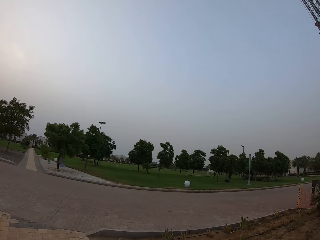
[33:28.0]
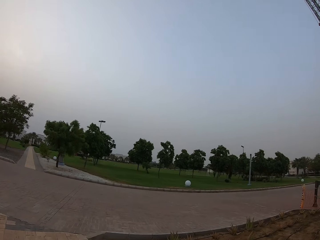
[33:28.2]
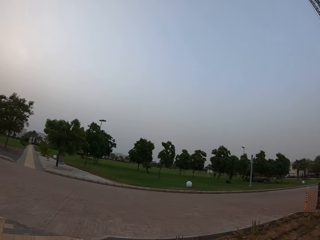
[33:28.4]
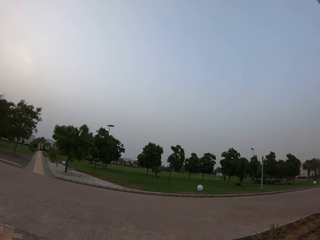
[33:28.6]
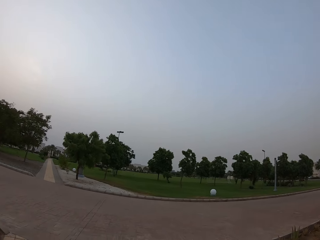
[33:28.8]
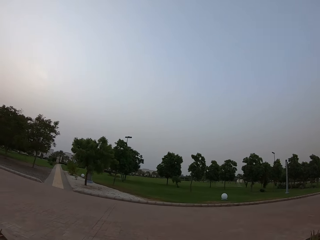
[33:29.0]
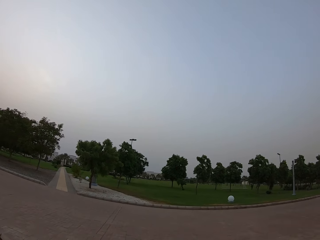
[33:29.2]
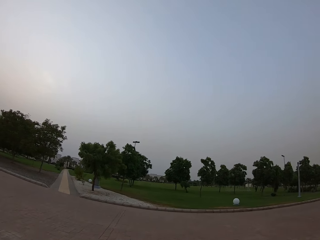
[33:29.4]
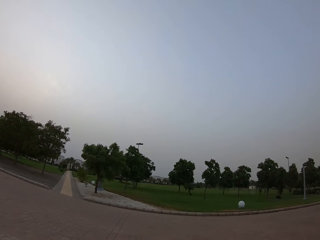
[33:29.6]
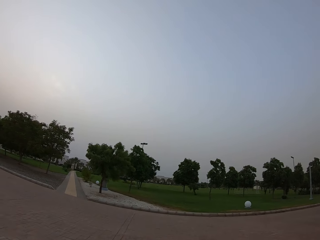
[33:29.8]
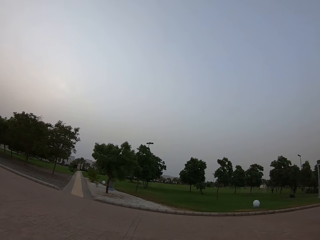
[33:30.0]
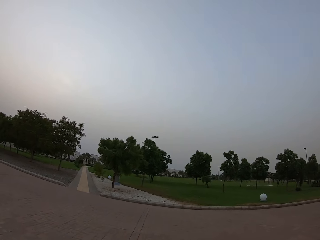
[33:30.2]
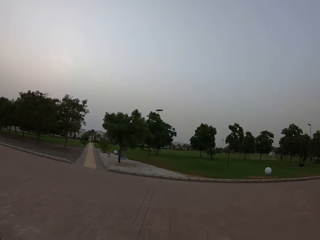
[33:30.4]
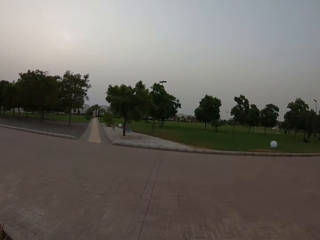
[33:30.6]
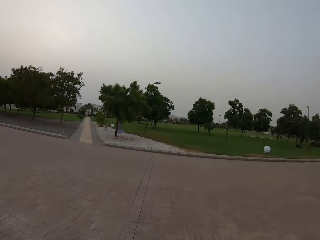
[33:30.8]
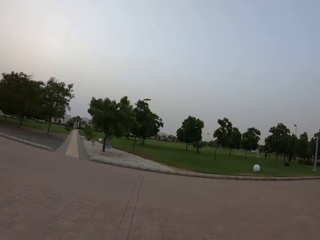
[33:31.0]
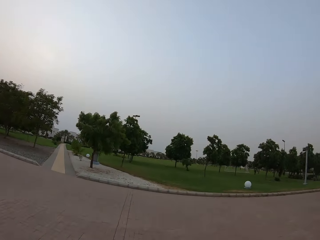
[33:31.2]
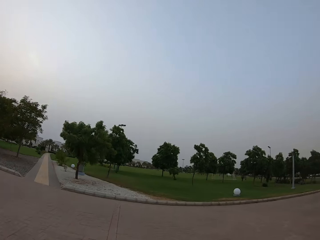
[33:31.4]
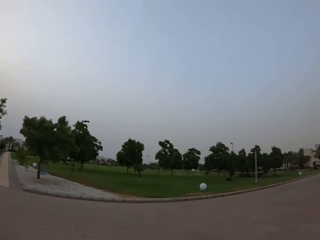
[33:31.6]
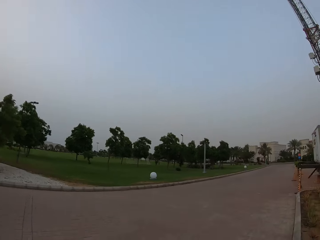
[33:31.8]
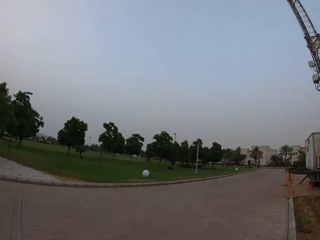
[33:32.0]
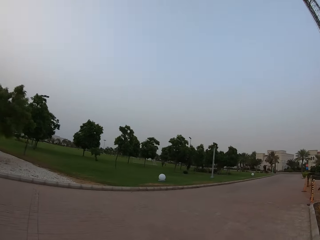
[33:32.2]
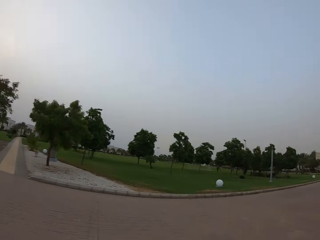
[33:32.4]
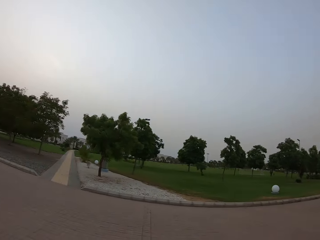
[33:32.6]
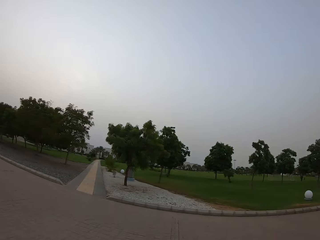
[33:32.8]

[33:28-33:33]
The camera wearer crosses the road. They look at the lights. They look to the right.

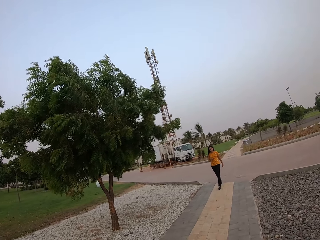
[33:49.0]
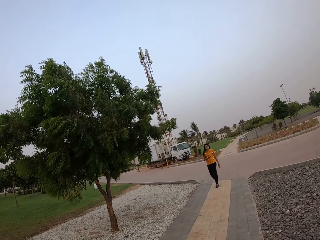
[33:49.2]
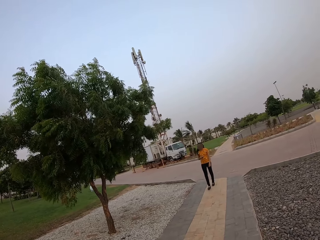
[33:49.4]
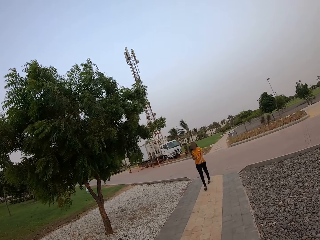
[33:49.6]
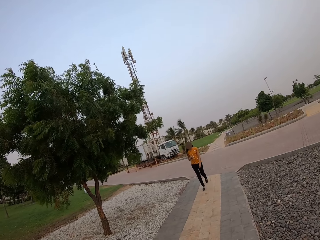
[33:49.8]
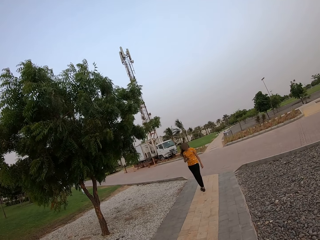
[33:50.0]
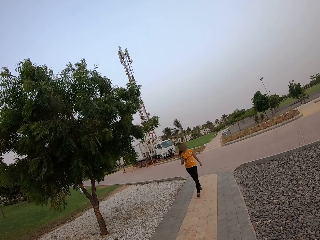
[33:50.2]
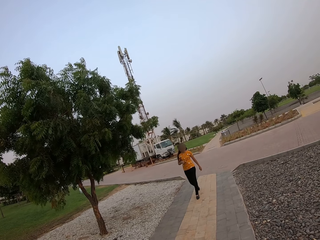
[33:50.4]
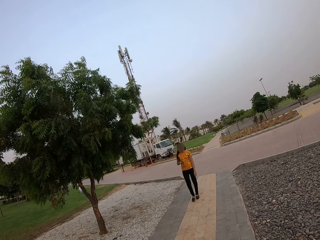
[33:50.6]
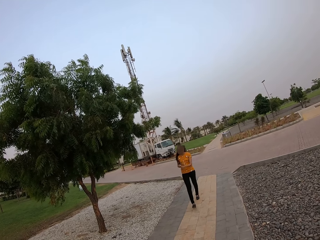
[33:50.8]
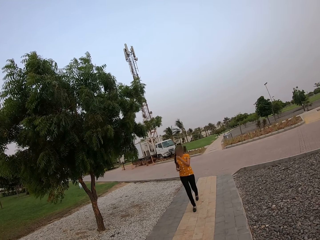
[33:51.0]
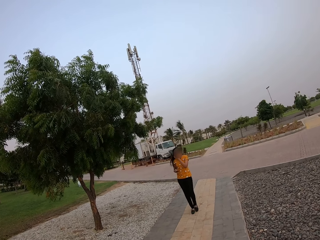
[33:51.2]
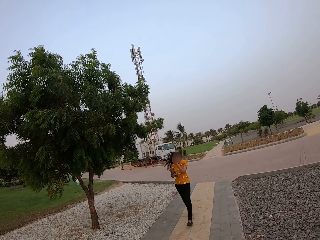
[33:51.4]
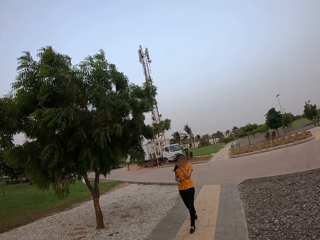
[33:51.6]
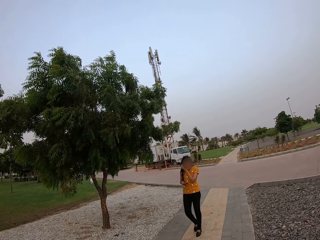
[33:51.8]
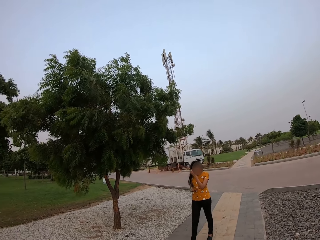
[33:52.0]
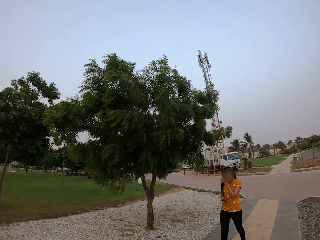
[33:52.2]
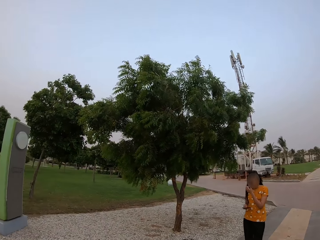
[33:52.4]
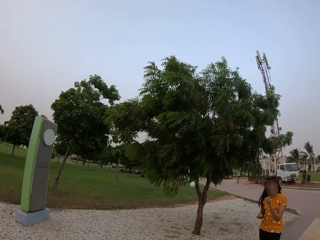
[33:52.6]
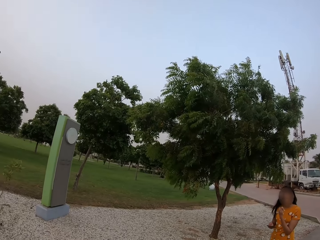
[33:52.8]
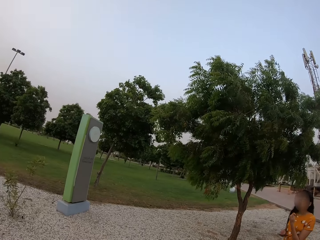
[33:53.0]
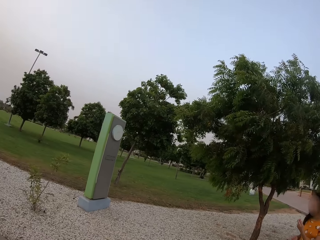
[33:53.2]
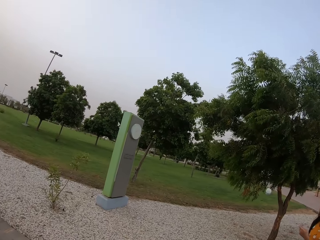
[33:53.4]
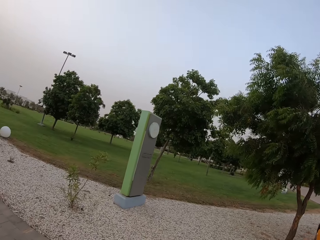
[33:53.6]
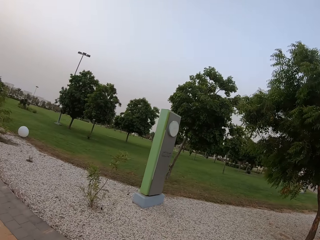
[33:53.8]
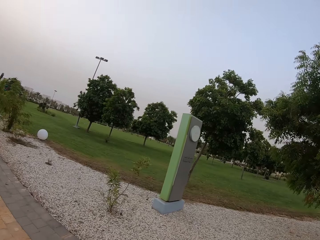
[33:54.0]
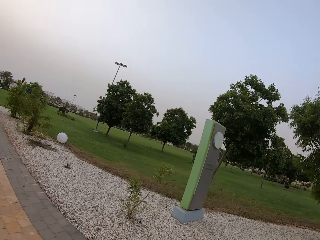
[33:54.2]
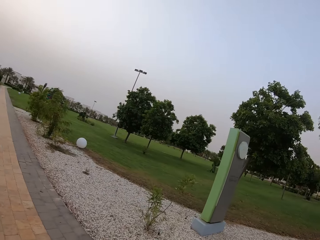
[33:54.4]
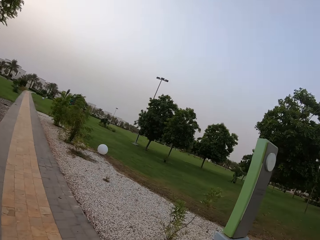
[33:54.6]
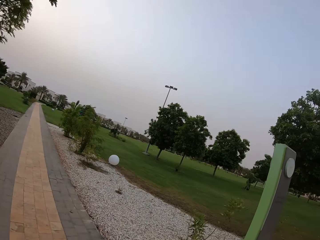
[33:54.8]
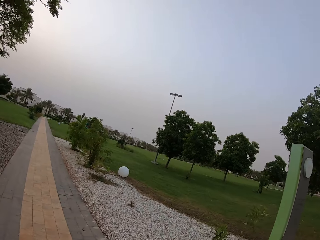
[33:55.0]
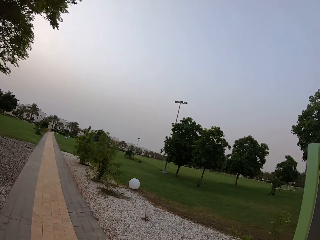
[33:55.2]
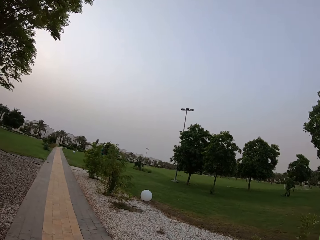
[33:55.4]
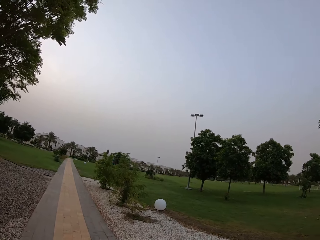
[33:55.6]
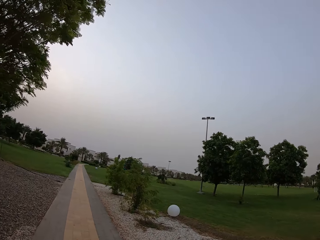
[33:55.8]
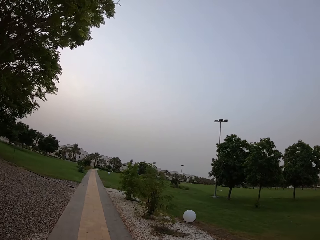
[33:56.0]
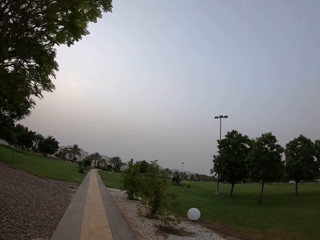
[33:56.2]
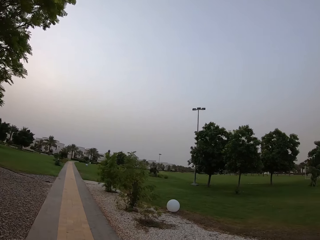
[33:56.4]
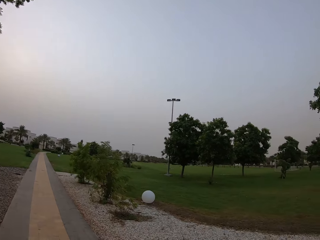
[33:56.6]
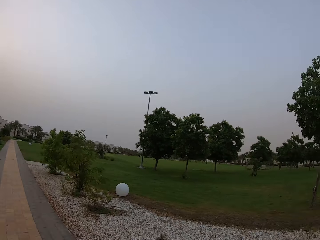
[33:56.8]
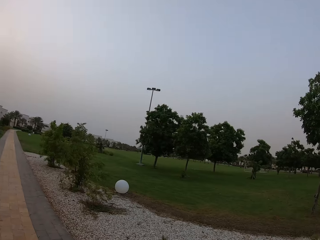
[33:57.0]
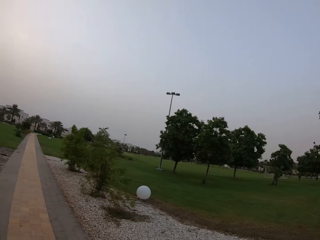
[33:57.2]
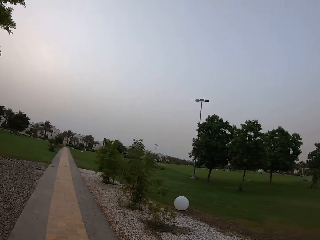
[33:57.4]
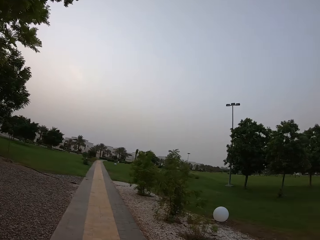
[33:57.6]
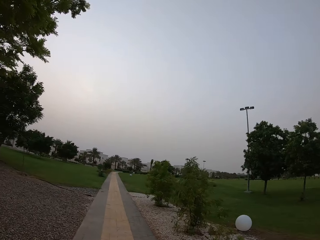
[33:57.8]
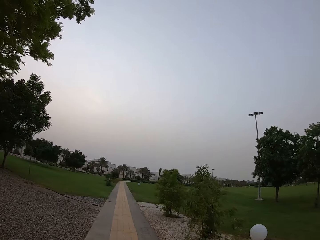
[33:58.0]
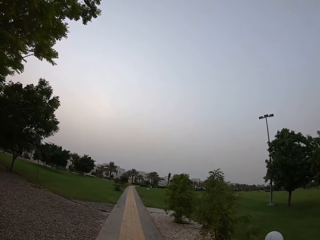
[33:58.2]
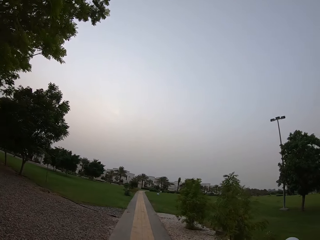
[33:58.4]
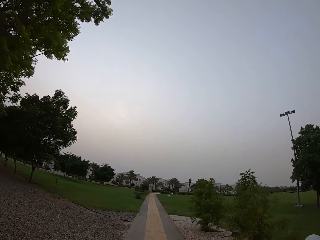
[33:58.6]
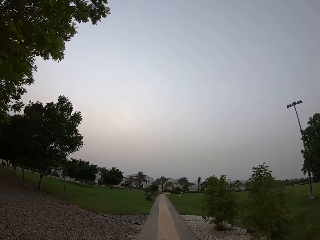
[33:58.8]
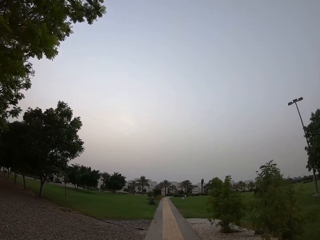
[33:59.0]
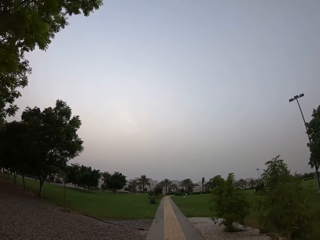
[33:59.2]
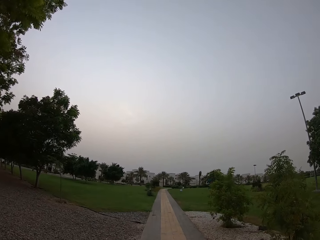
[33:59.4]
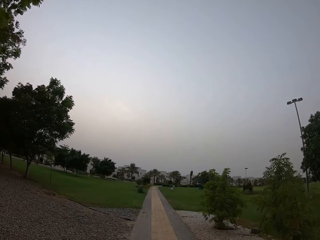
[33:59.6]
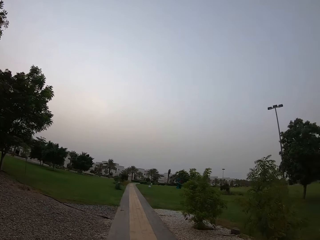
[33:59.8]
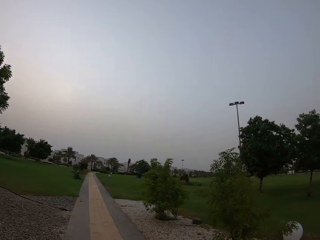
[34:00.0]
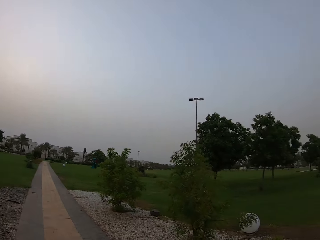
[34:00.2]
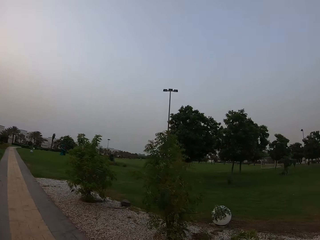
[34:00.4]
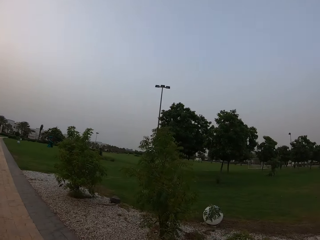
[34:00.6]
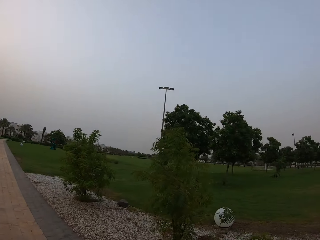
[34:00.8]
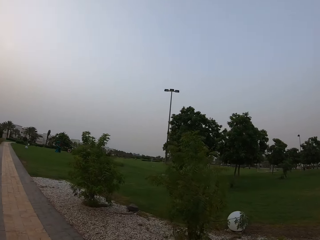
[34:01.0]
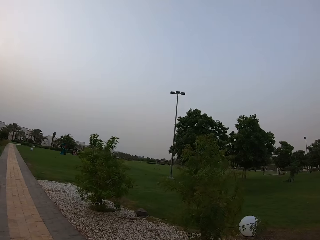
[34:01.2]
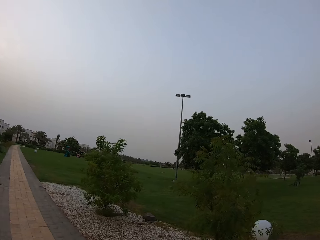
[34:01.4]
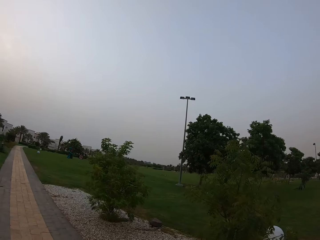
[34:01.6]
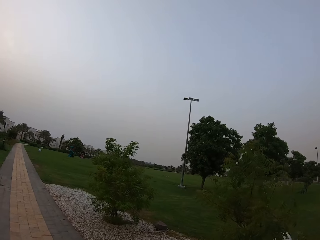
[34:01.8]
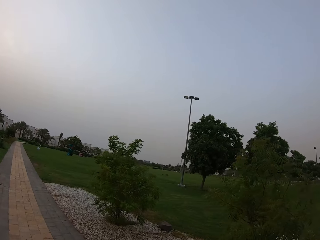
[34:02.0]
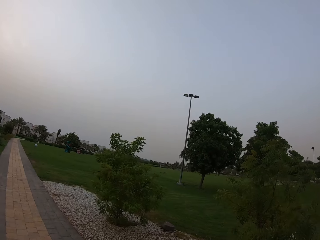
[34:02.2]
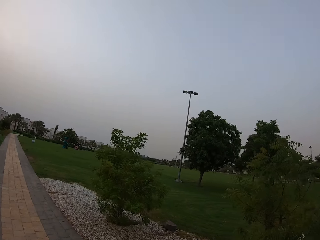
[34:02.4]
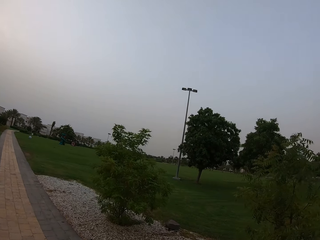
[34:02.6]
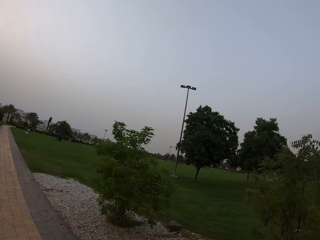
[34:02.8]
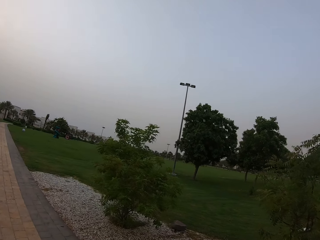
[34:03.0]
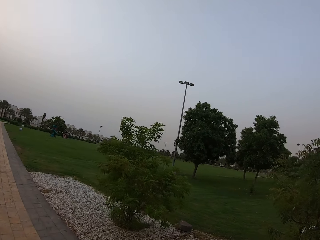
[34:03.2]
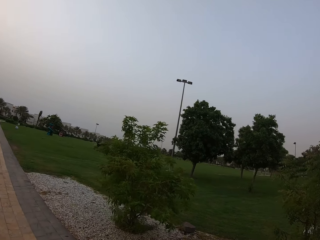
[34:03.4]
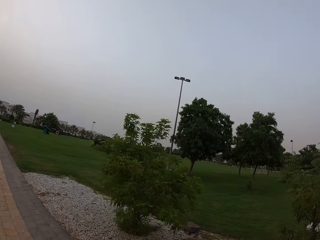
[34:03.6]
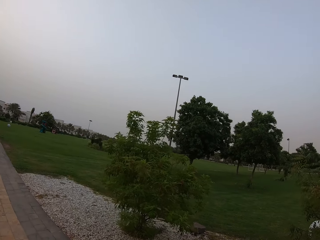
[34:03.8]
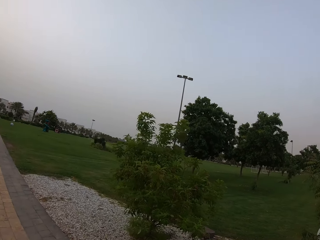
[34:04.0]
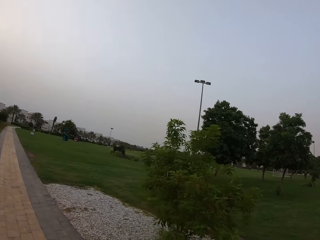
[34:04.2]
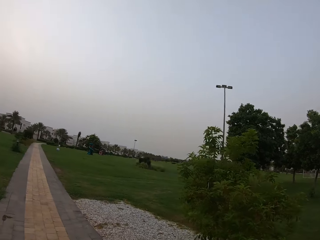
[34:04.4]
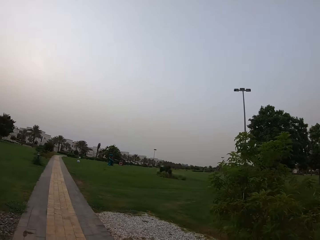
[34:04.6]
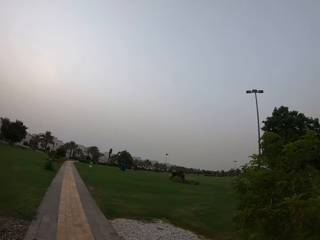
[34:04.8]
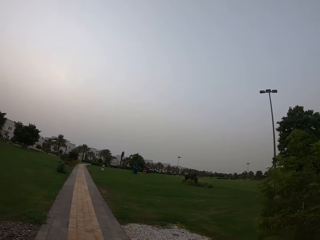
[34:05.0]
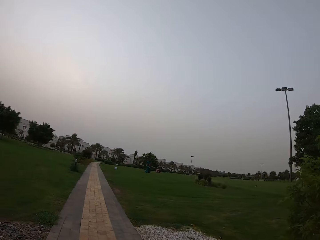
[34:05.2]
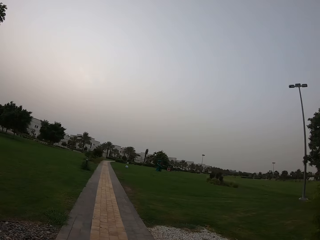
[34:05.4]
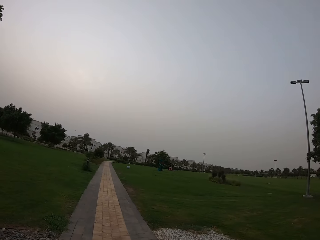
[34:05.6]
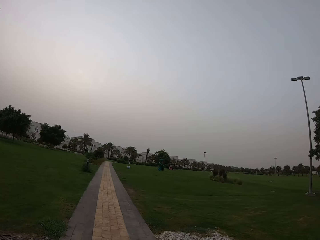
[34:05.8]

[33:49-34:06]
A lady walks on the walkway. The lady touches her ear with her left hand. The camera wearer turns around. They walk on the walkway. They look at the trees.
